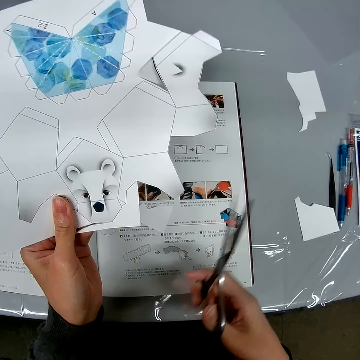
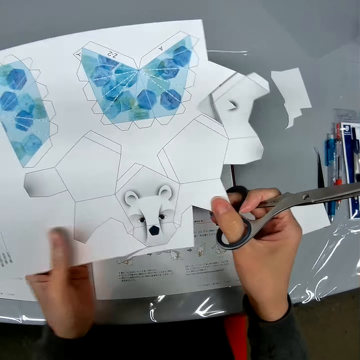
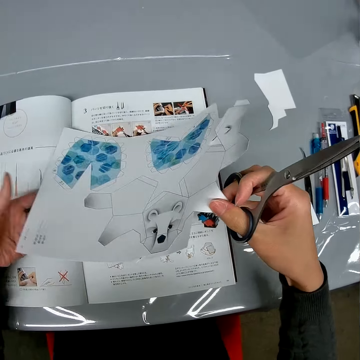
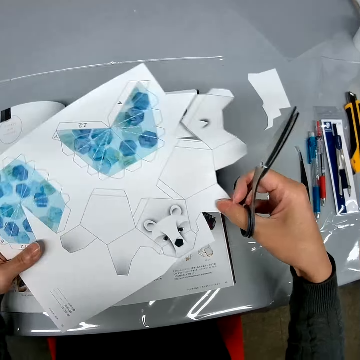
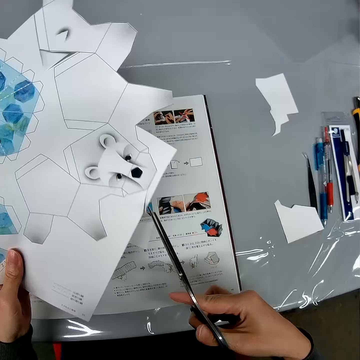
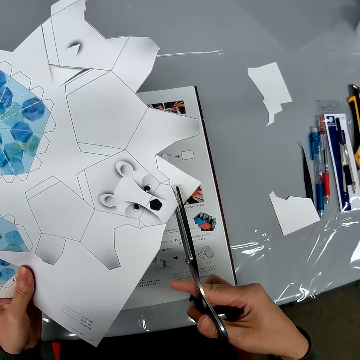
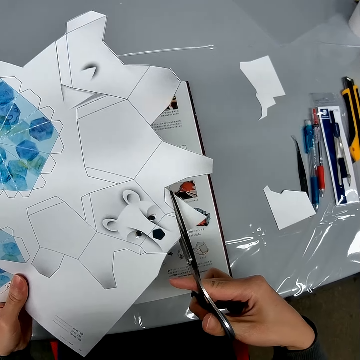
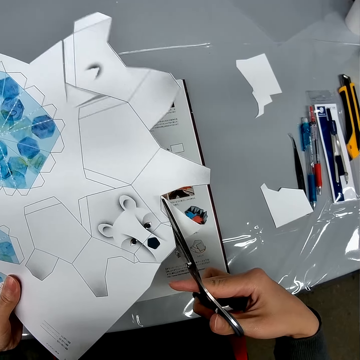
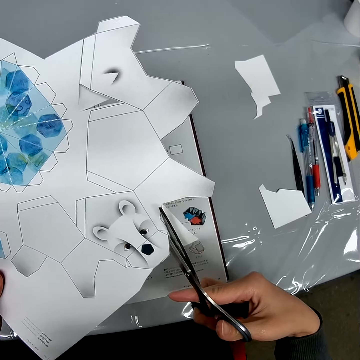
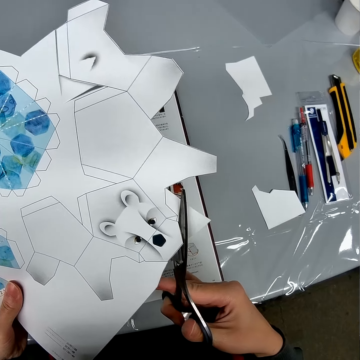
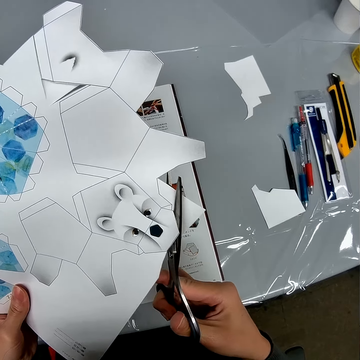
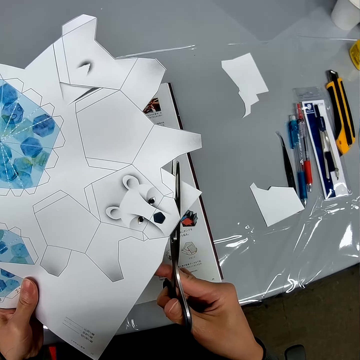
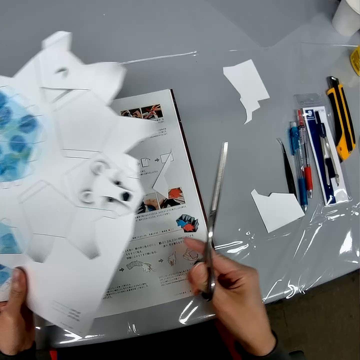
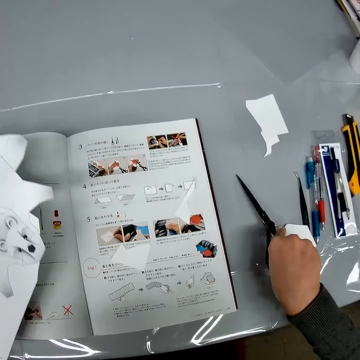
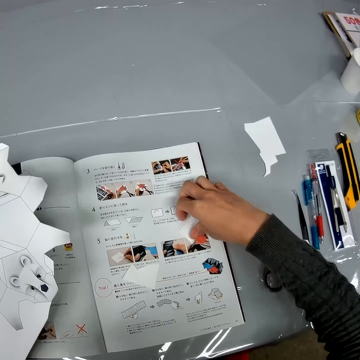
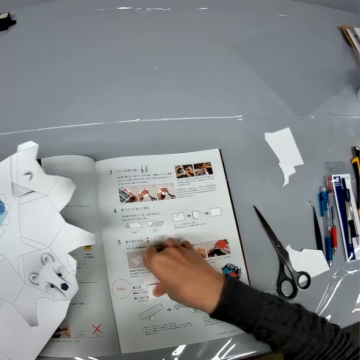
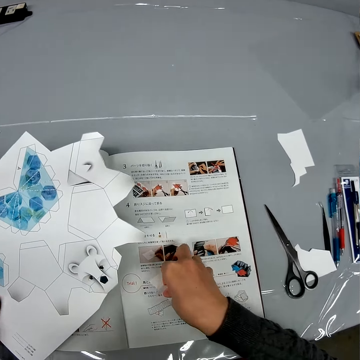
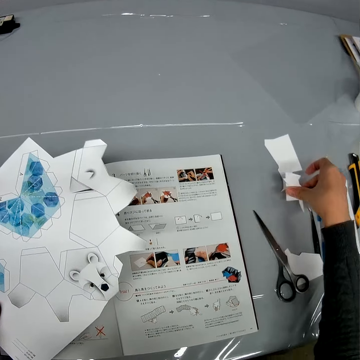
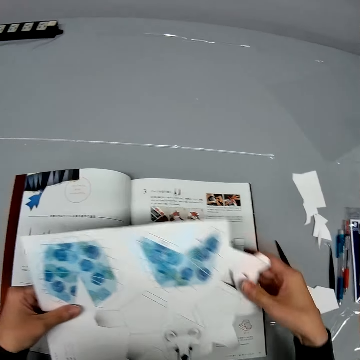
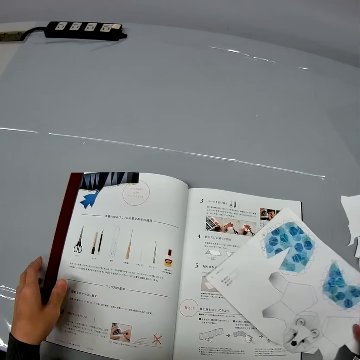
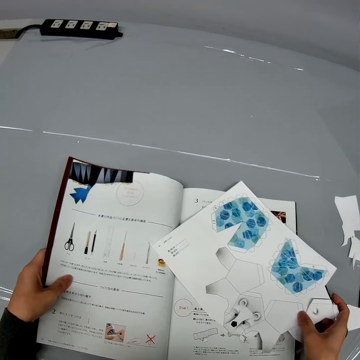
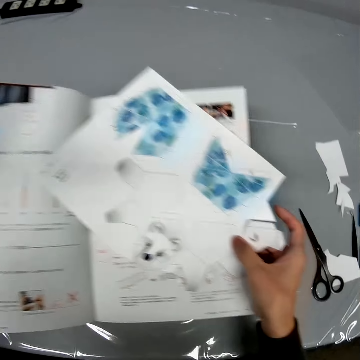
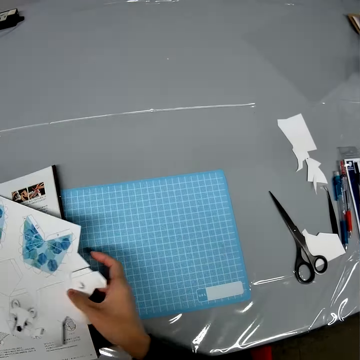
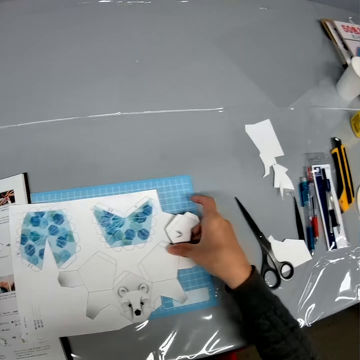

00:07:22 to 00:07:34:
The camera wearer holds the craft paper. They cut the craft paper with a pair of scissors. They put the pair of scissors on the table. They move some pieces of paper on the table. They collect the pieces of paper from the book and put the pieces of paper on the table. They hold the craft paper. They move the book on the table.

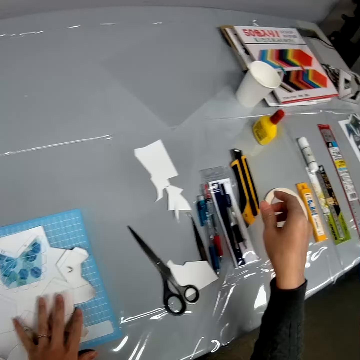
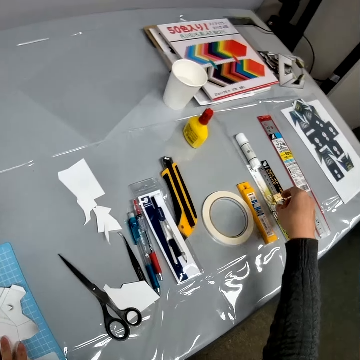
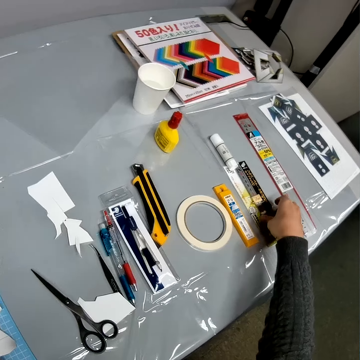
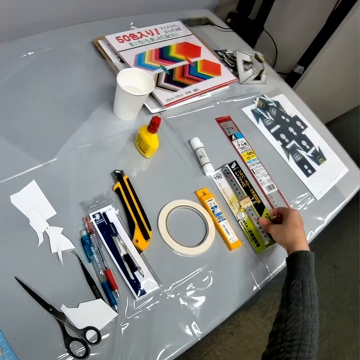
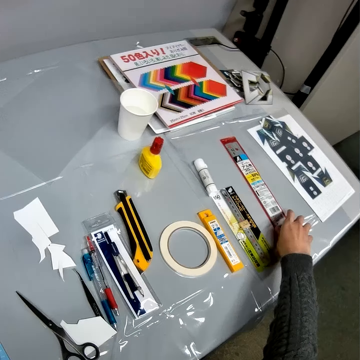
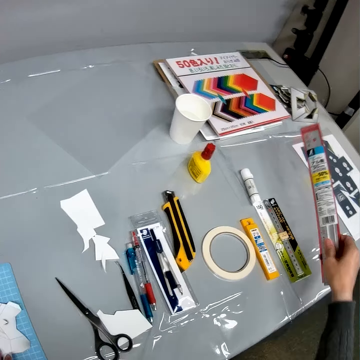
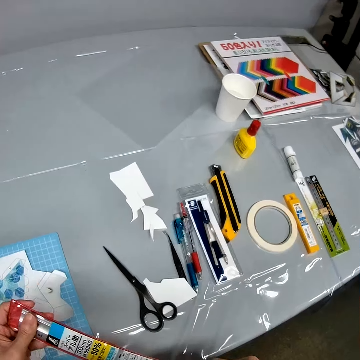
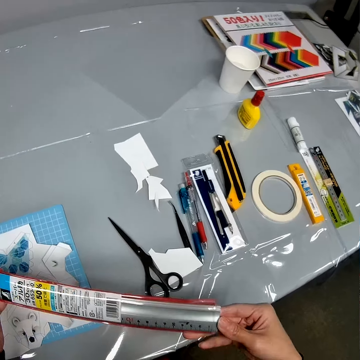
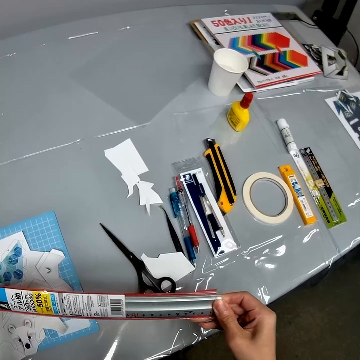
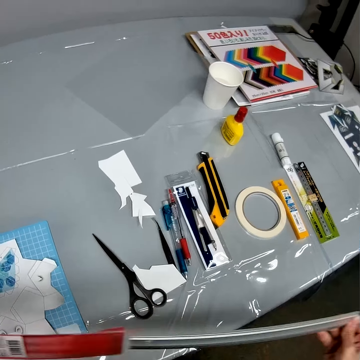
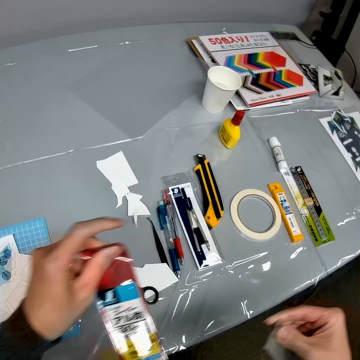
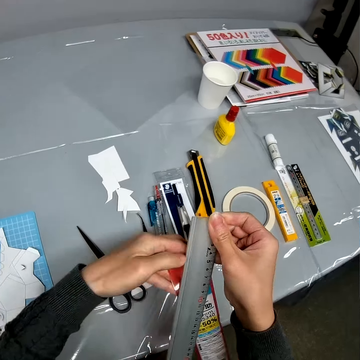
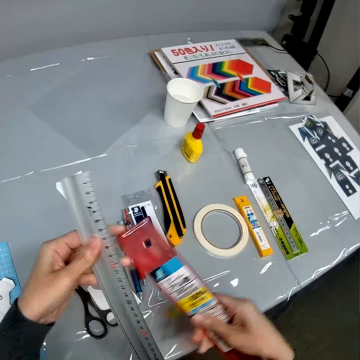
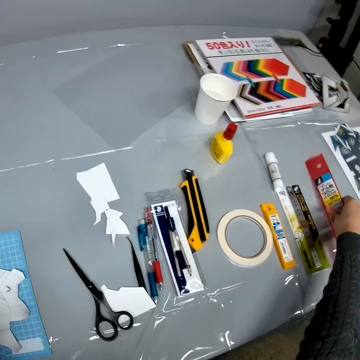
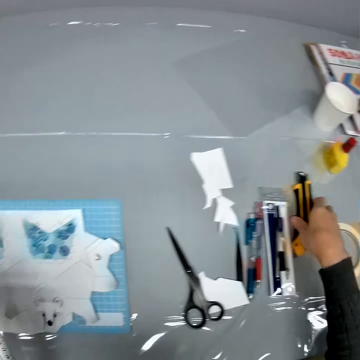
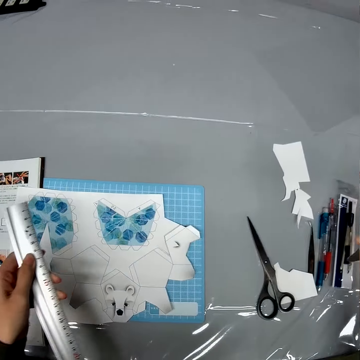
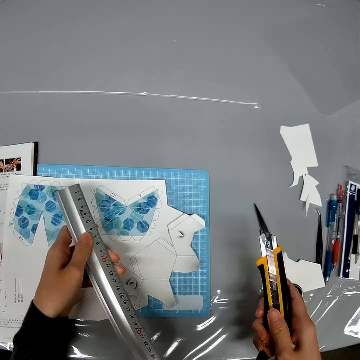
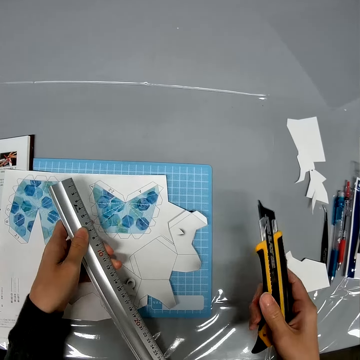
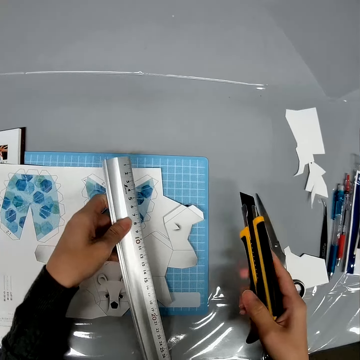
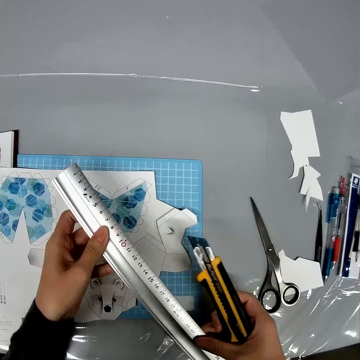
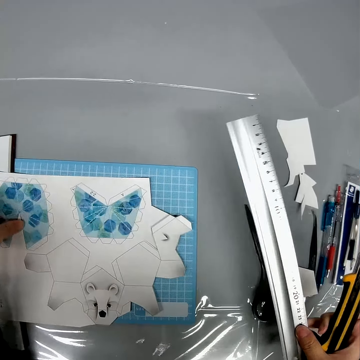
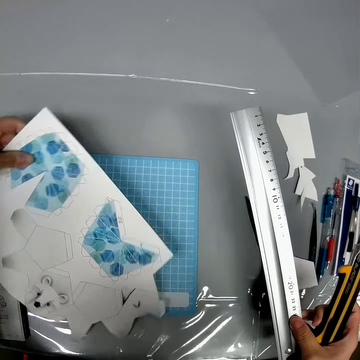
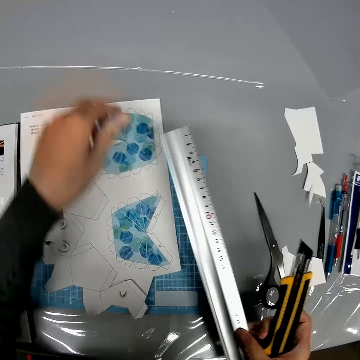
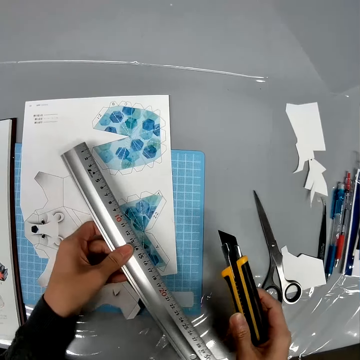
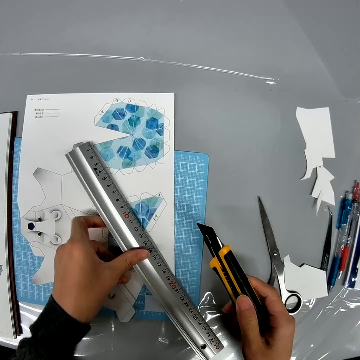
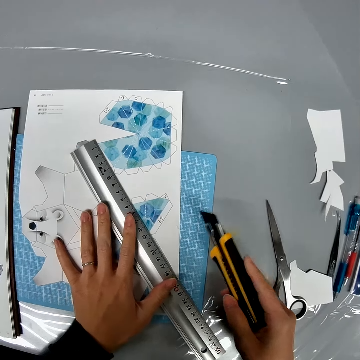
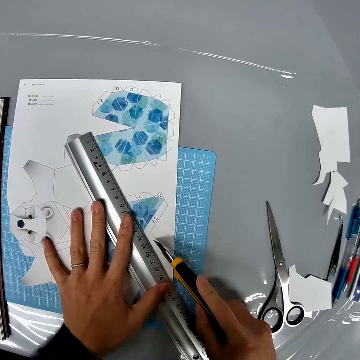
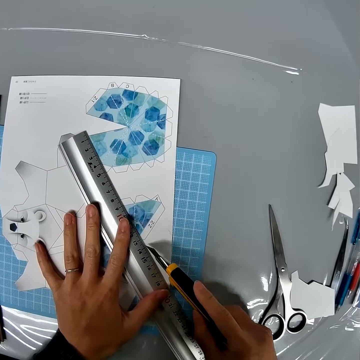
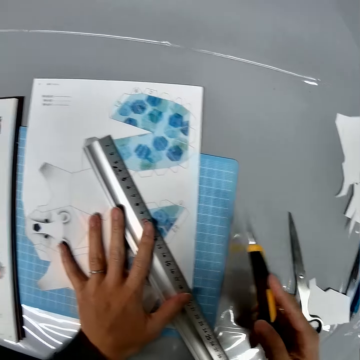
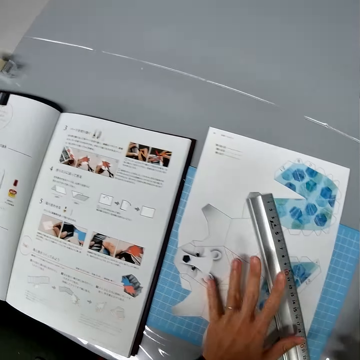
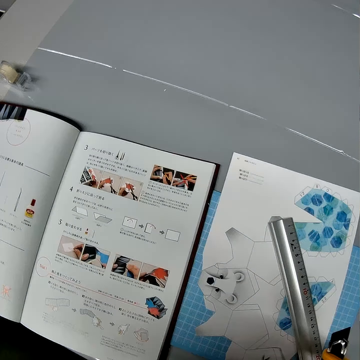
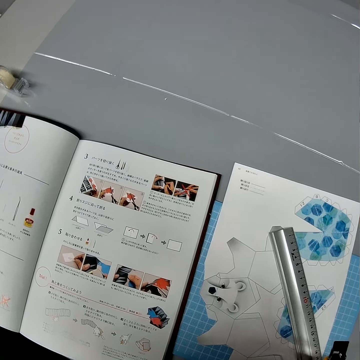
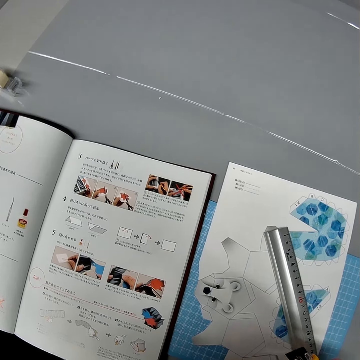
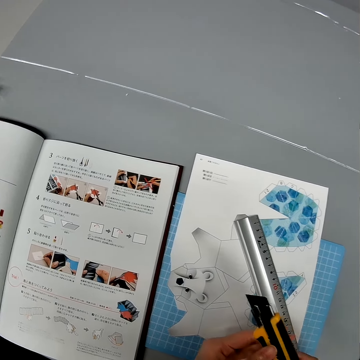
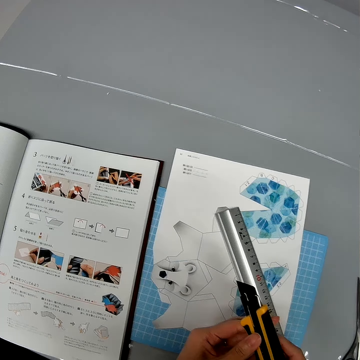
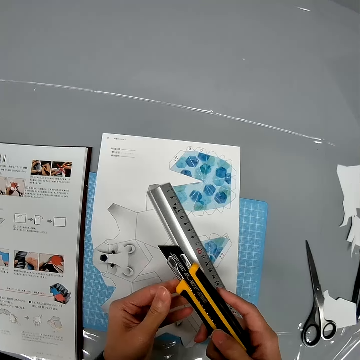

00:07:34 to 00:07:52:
The camera wearer puts the craft paper on the cutting mat. They stretch a hand. They touch a ruler on the table. They lift the ruler. They pick up the ruler from the table. They remove the ruler from a nylon. They look at the ruler. They pull the paper on the ruler. They drop the nylon on the table. They pick up a cutter or stationery knife from the table. They adjust the stationery knife. They hold the ruler with the other hand. They adjust the placement of the paper on the table. They turn the craft paper on the cutting mat. They place the ruler on the piece of paper on the table. They hold the ruler. They examine the cutter. They hold the stationery knife firmly. They turn around. They adjust the stationery knife.

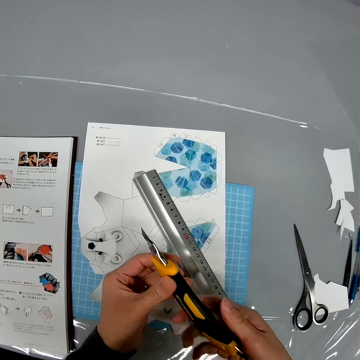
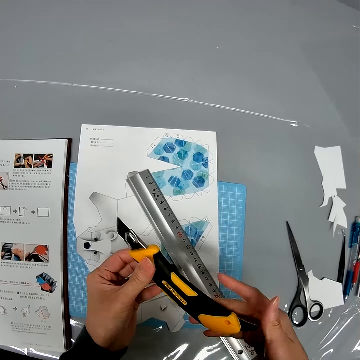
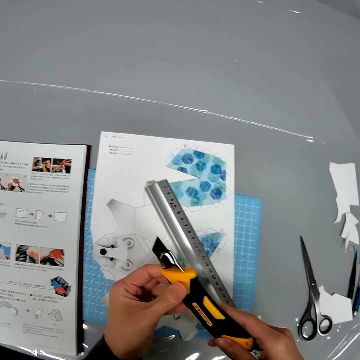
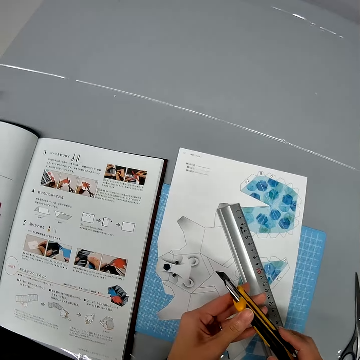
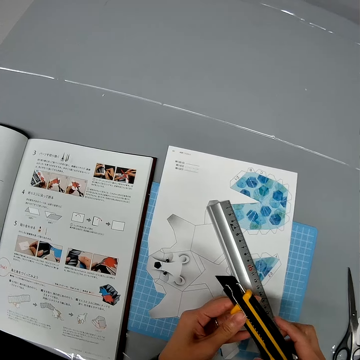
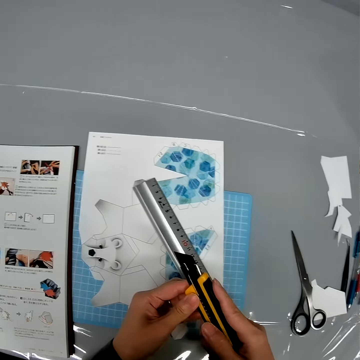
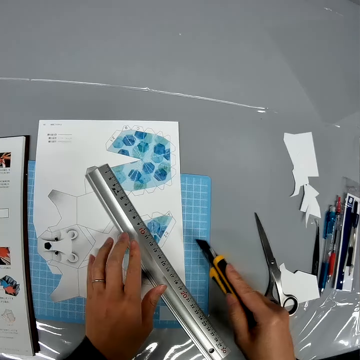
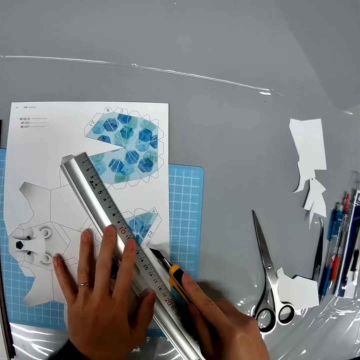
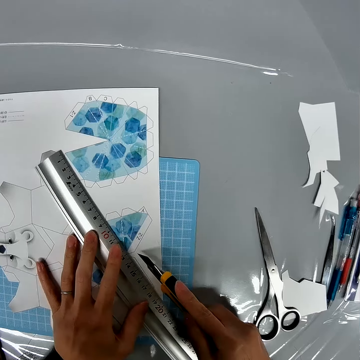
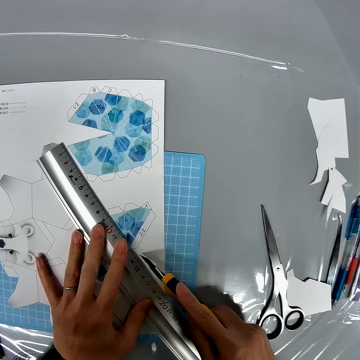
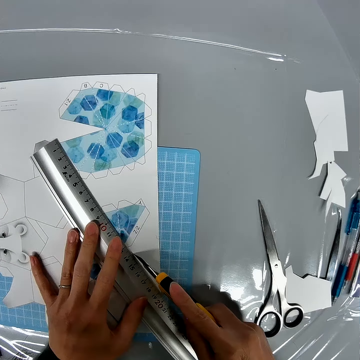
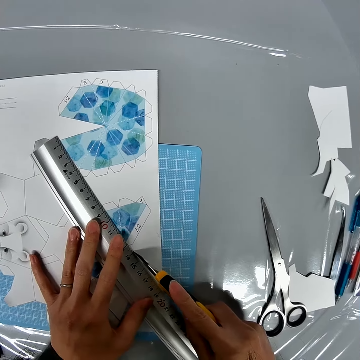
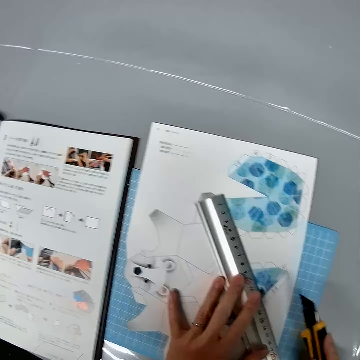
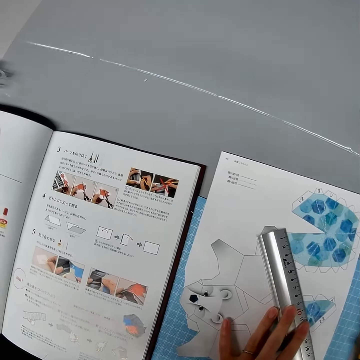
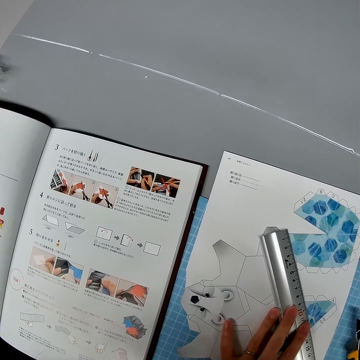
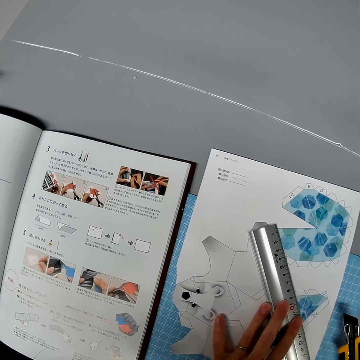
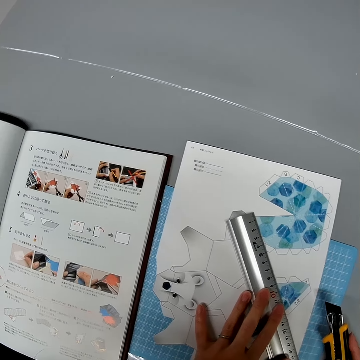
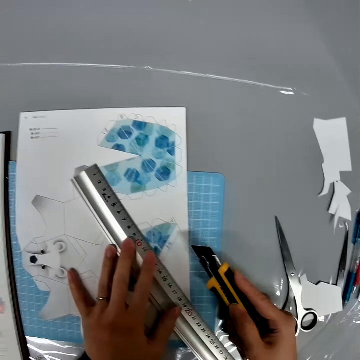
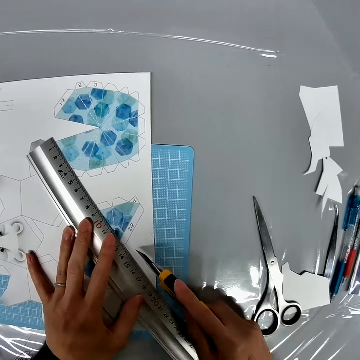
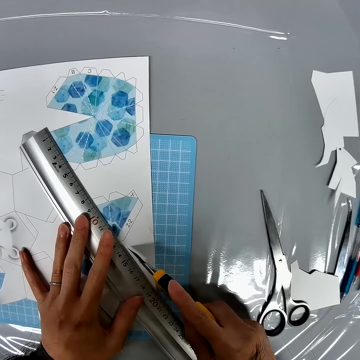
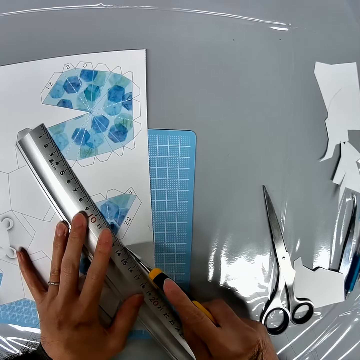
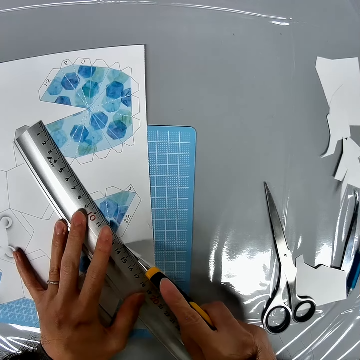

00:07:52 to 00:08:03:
The camera wearer holds the ruler. They drag the ruler on the craft paper. They turn around. They look at the instruction booklet. They cut the craft paper with a stationery knife.
